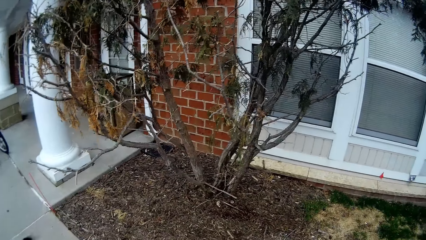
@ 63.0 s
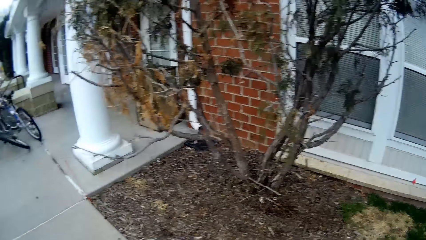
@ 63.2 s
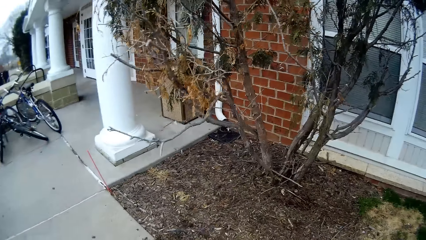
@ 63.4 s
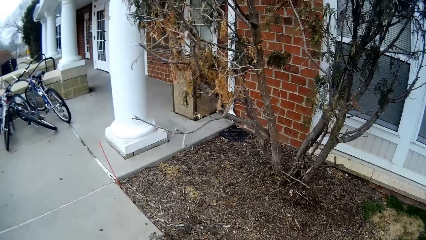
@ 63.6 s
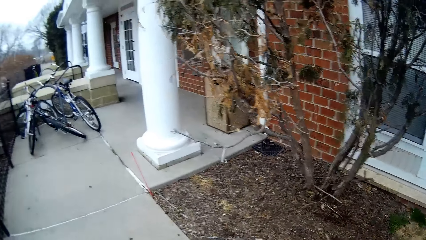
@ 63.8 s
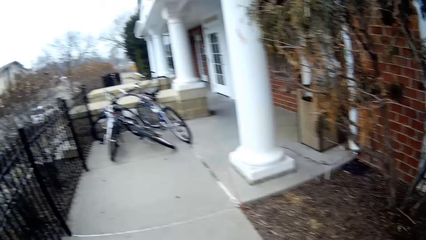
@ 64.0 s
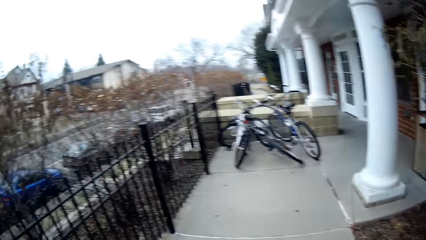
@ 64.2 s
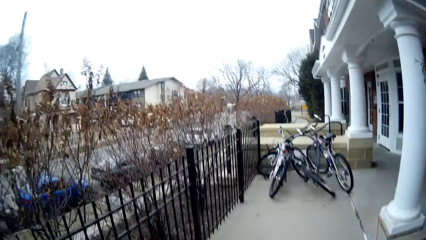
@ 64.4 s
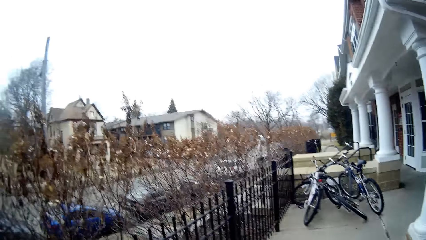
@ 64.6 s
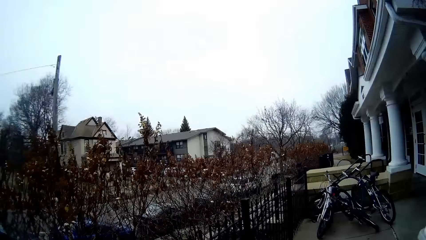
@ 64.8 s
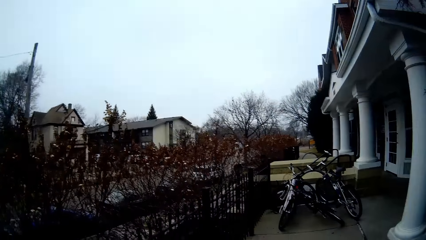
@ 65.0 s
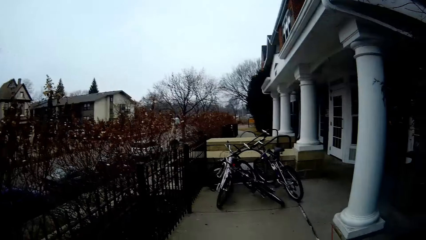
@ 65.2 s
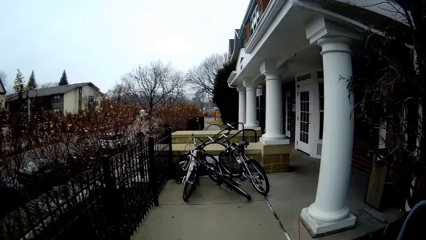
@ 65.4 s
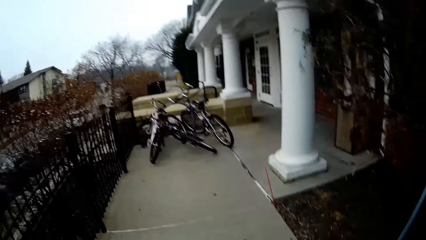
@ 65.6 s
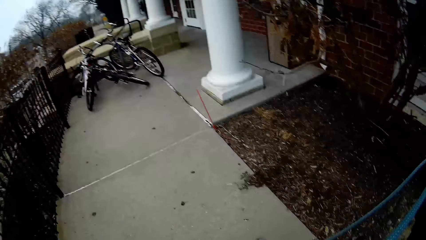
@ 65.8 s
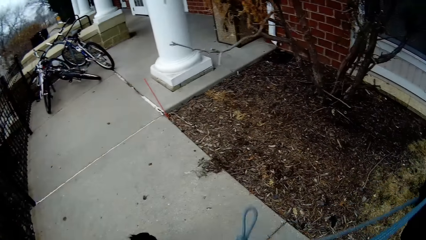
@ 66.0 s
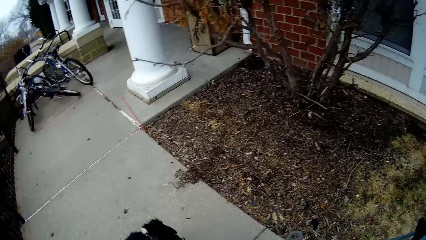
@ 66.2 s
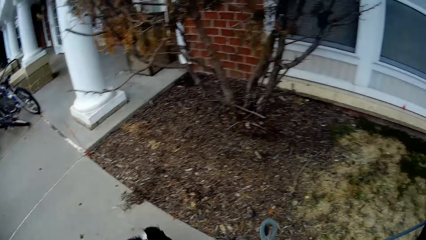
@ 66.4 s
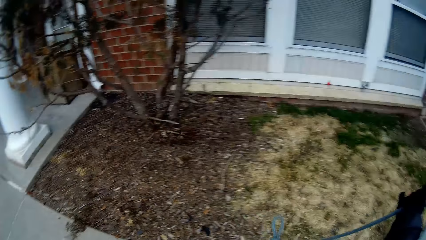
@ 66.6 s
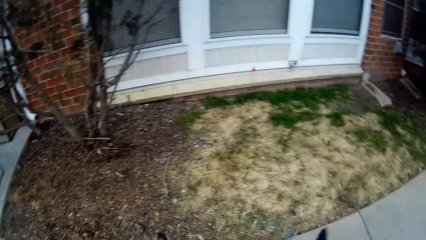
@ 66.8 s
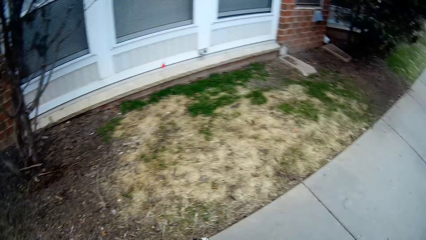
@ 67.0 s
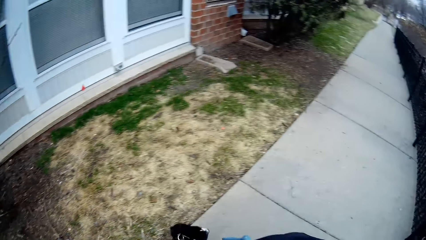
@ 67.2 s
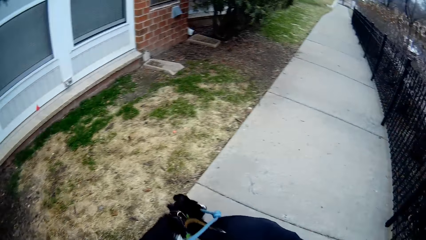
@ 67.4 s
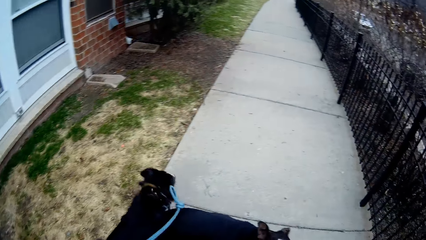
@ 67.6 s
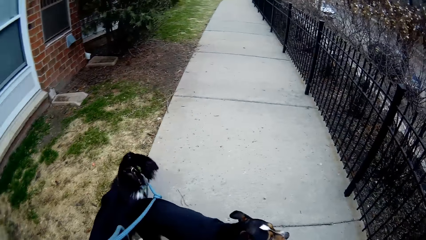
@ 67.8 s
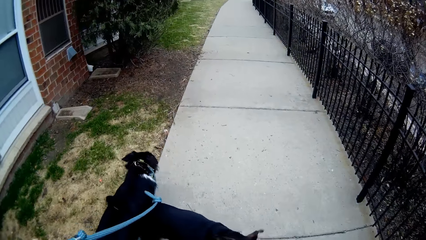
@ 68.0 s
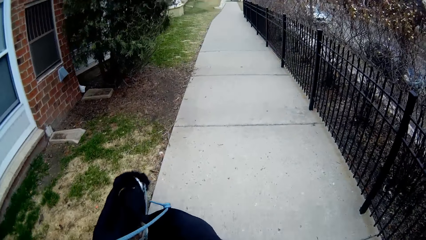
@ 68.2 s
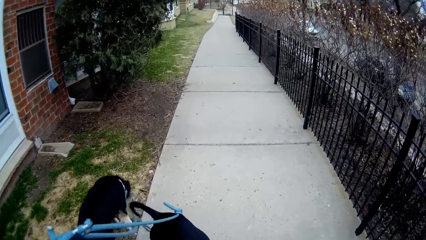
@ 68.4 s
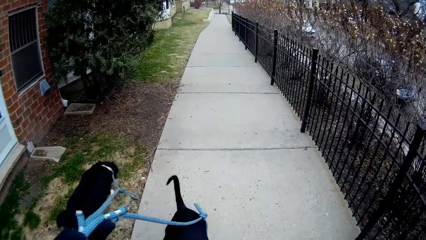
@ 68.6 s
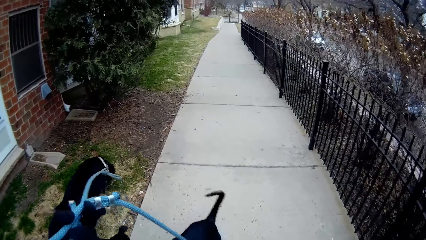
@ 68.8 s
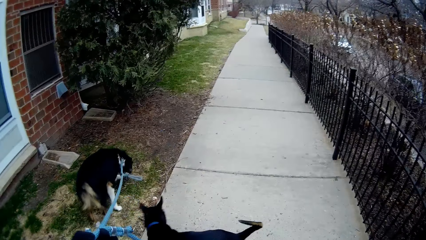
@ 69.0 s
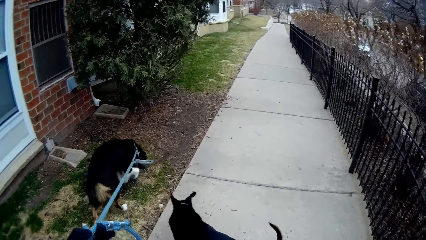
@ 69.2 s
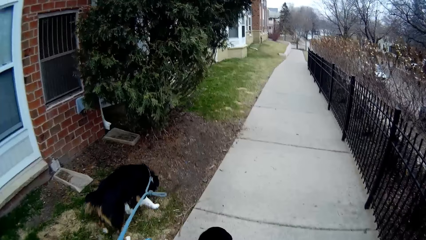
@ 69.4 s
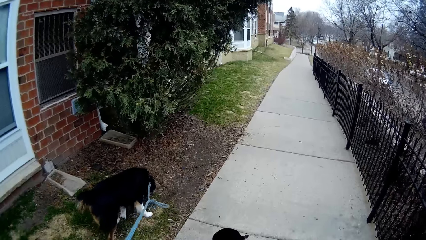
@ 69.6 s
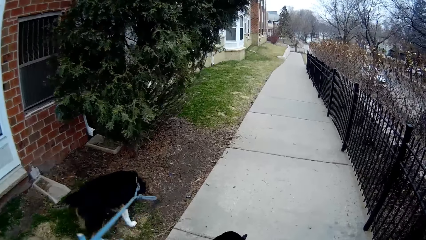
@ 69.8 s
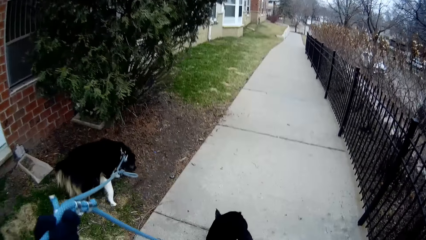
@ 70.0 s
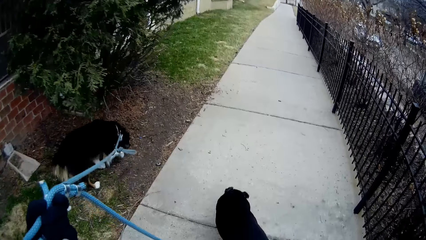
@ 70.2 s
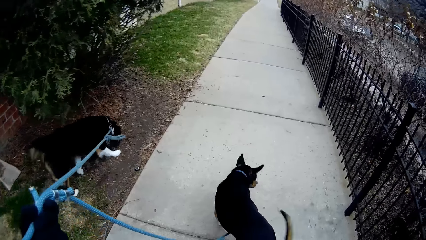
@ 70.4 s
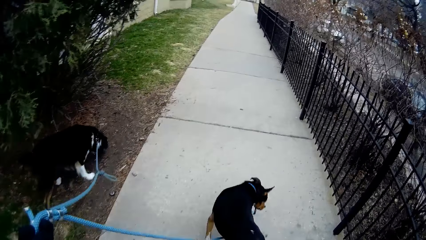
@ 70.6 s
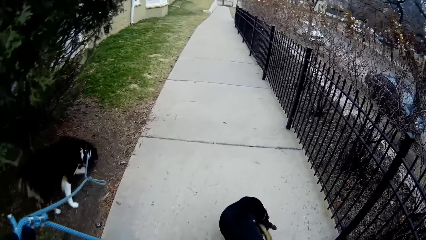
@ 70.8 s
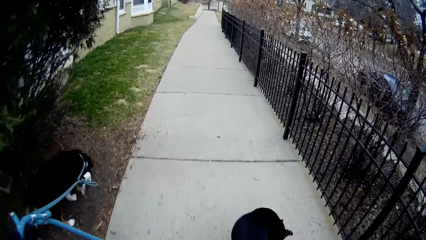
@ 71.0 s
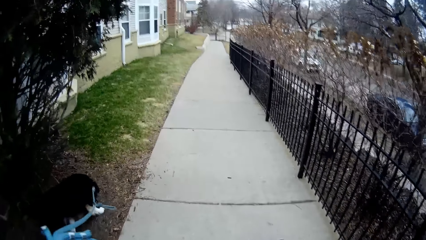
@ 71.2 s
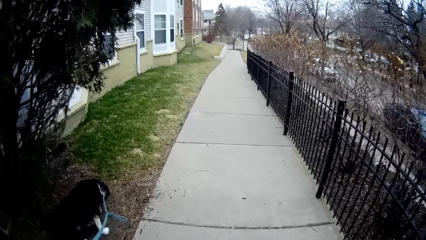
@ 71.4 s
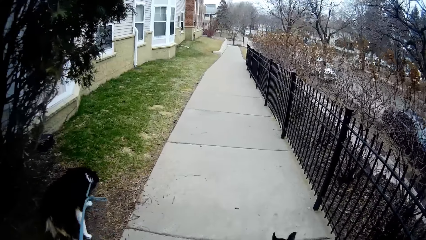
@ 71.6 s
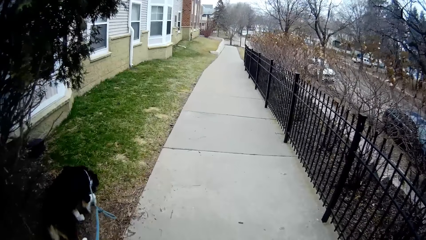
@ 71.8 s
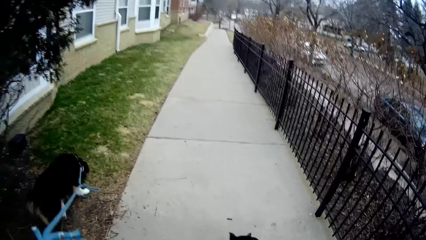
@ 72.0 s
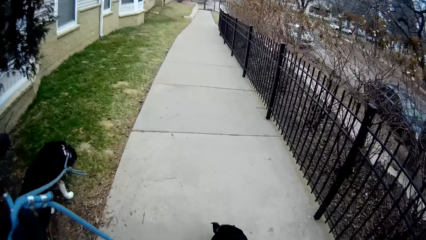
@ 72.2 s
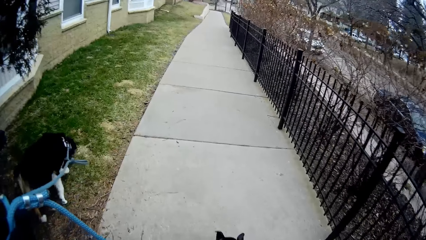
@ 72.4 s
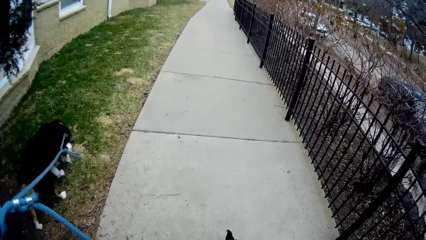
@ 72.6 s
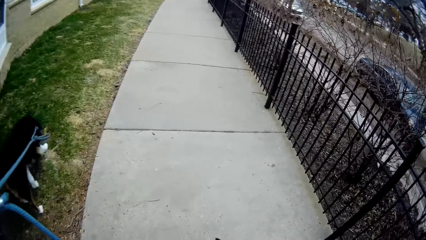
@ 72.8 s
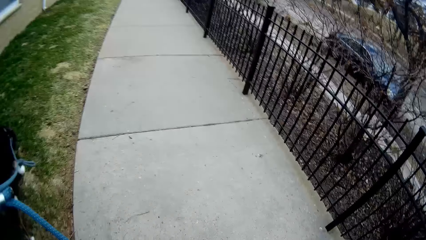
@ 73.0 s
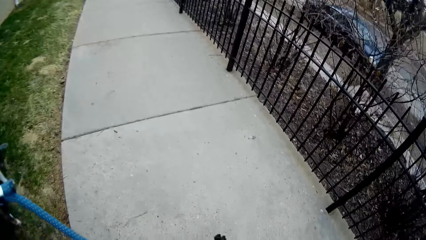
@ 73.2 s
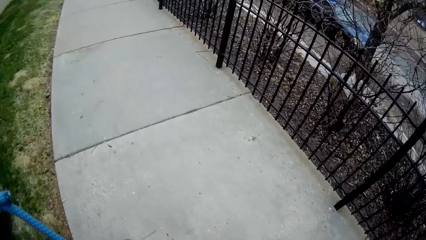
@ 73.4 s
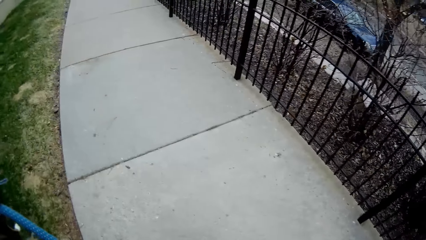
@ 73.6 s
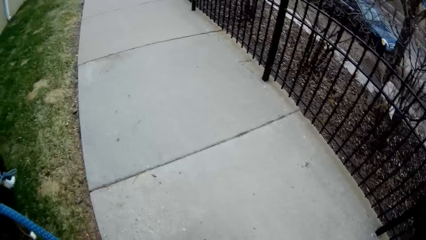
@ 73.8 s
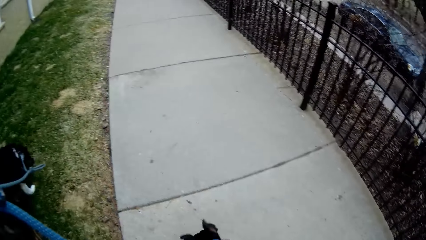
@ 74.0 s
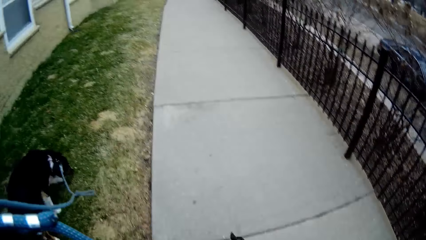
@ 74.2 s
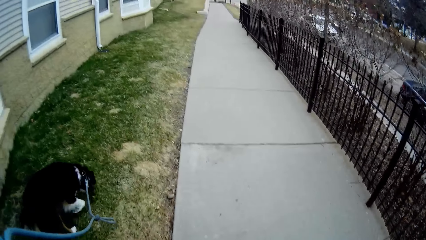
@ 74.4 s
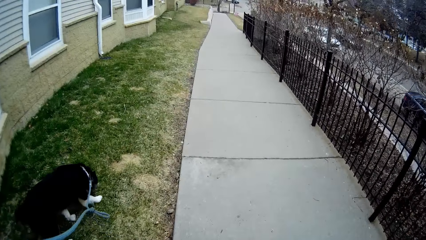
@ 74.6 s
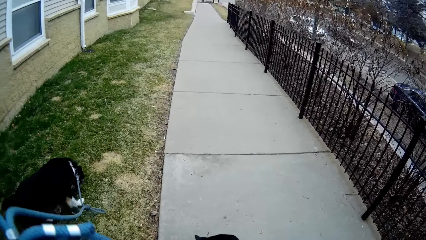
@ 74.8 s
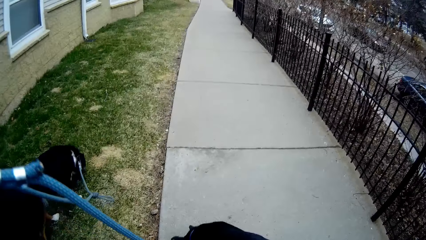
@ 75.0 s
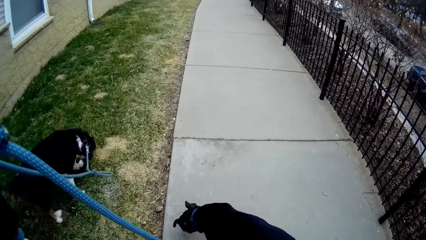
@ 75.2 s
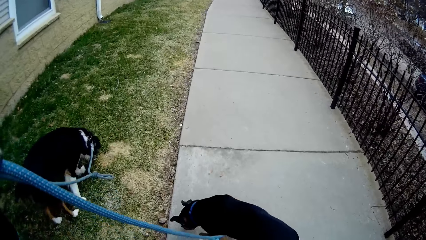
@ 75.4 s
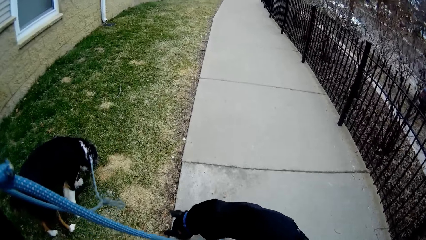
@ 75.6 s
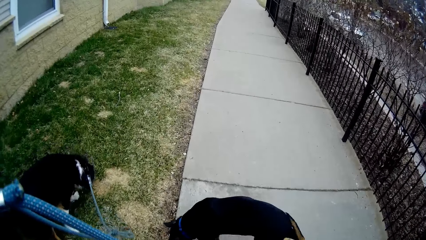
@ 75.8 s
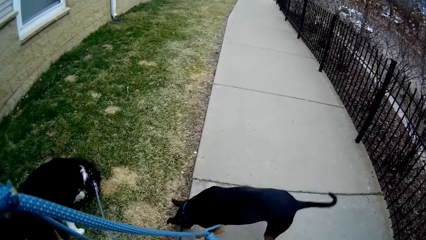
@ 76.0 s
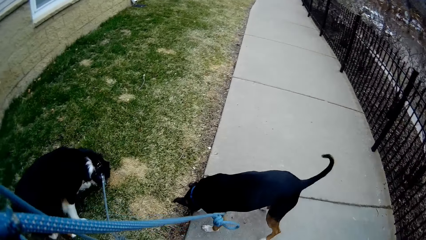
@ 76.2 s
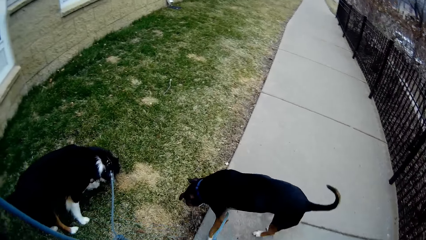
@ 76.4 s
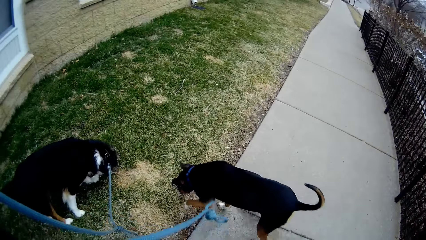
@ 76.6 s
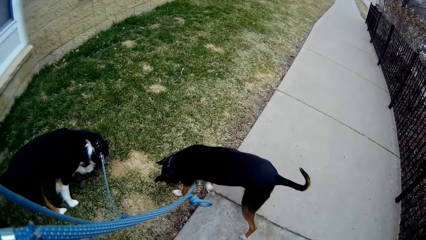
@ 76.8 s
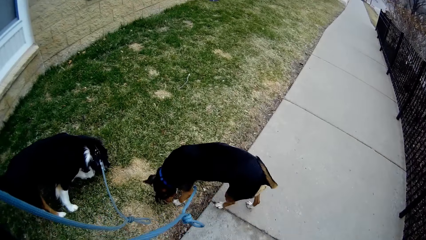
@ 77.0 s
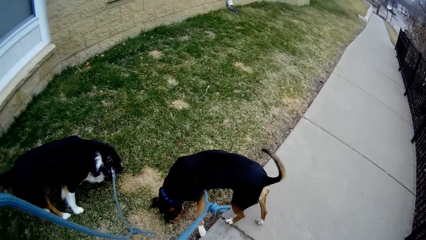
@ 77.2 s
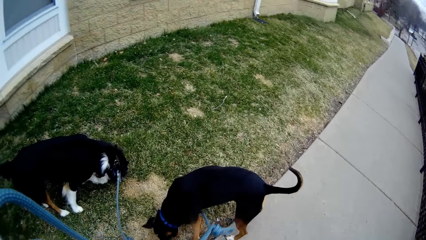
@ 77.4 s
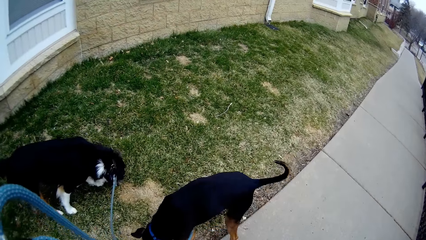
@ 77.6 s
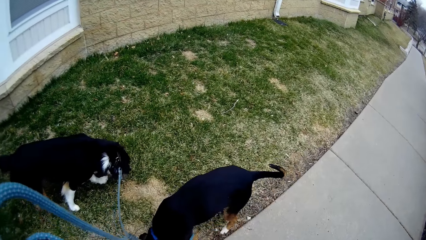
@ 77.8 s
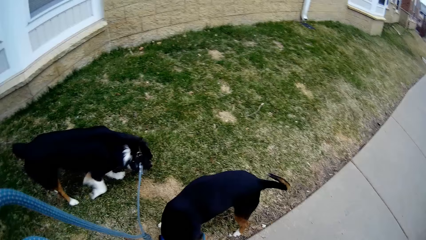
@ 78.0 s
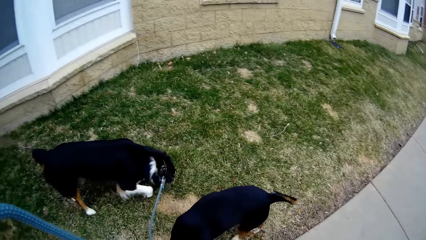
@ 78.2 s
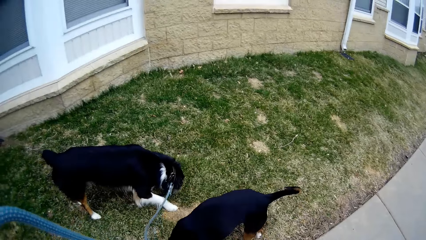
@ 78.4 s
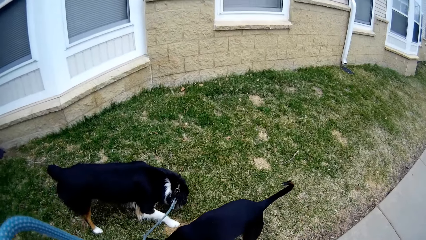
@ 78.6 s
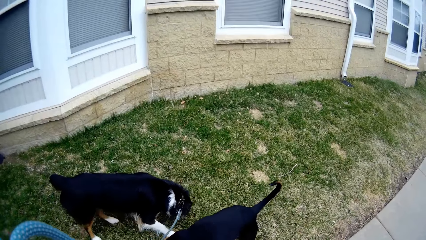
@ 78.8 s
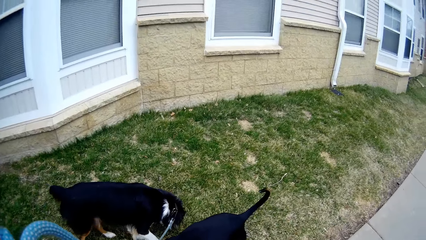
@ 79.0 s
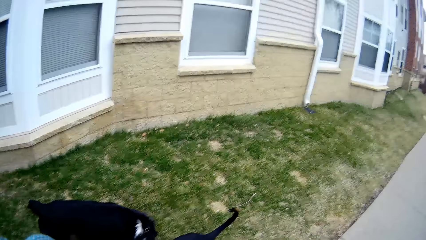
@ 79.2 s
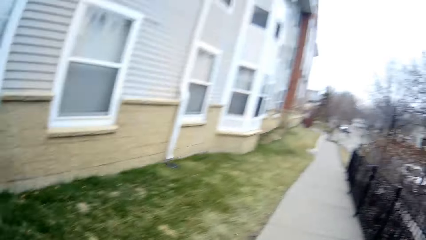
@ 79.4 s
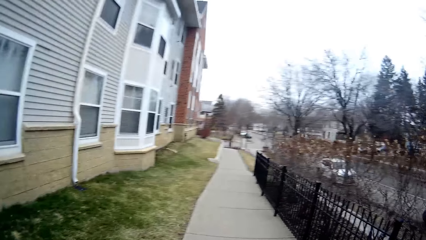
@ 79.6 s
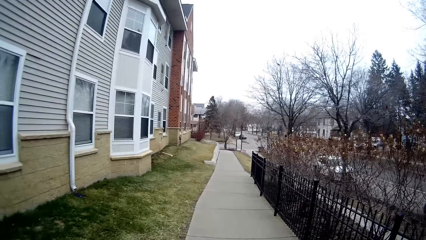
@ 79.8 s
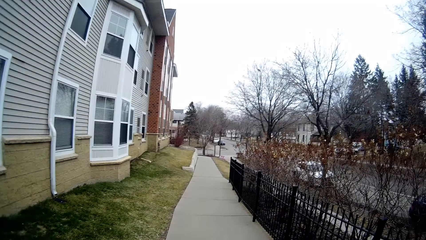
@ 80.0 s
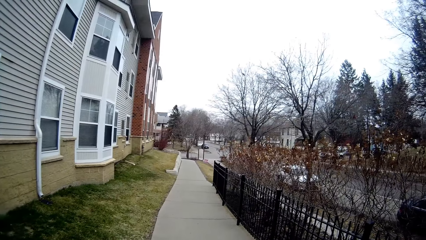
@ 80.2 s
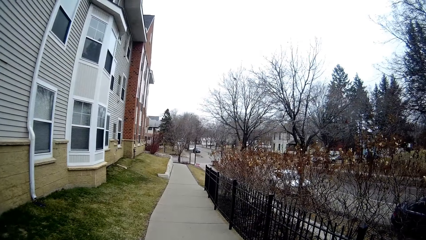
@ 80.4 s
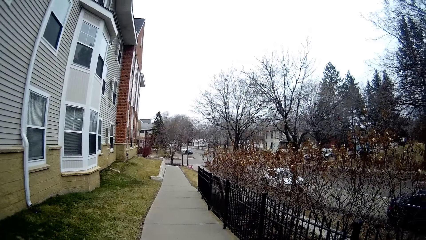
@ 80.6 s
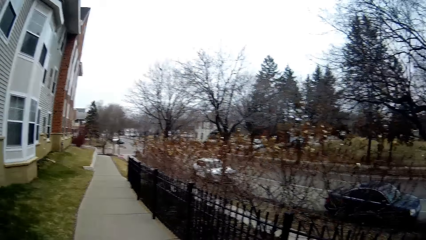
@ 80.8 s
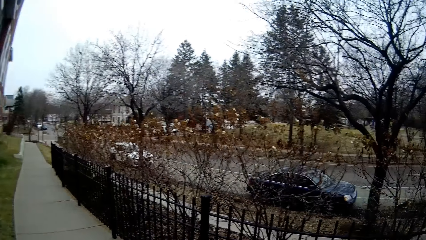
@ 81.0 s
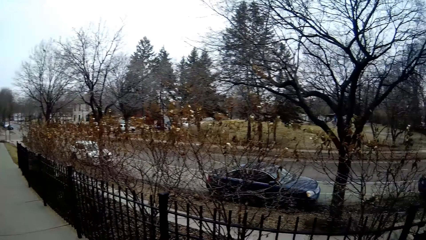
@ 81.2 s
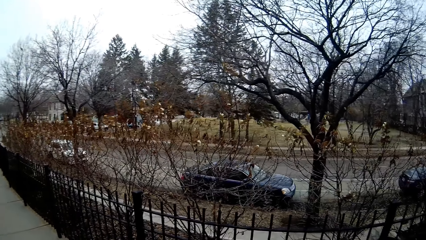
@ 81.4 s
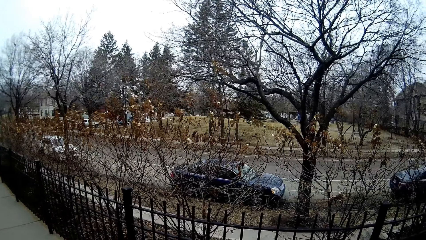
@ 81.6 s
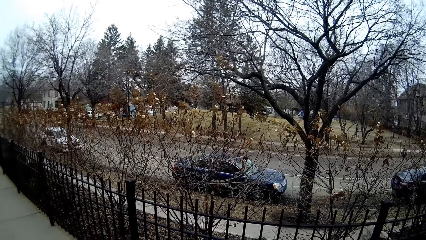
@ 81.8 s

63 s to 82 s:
The camera wearer looks at the back. They pull the leash. A dog walks a bit. Another dog walks a bit. The camera wearer looks in front. They walk with the dogs. They stand and guide the dog to the grass. They look at the road.
